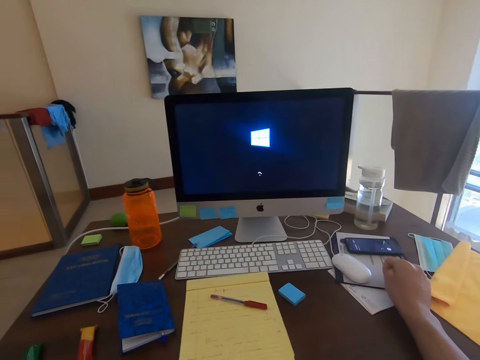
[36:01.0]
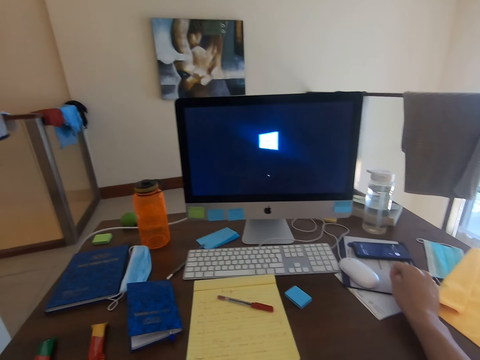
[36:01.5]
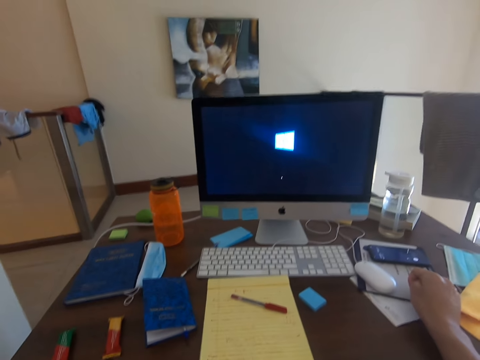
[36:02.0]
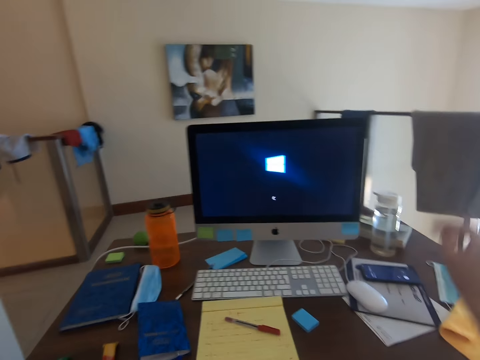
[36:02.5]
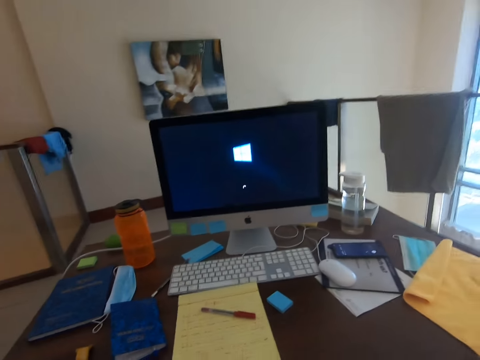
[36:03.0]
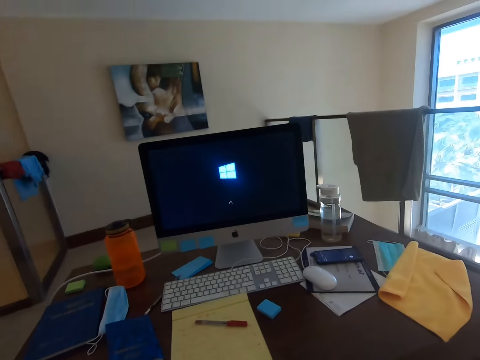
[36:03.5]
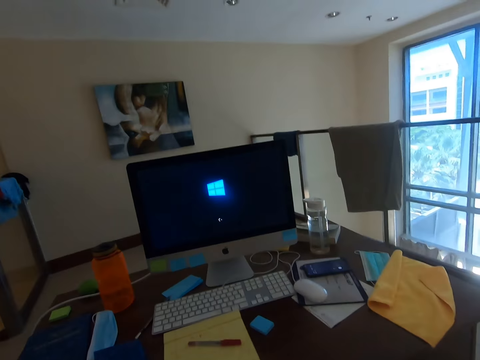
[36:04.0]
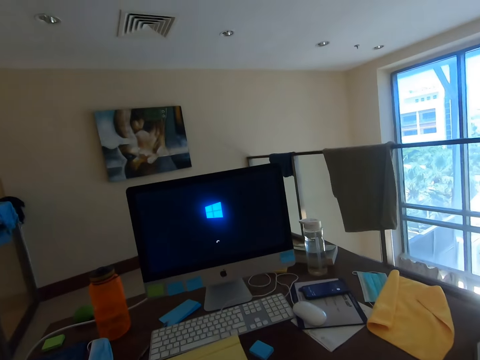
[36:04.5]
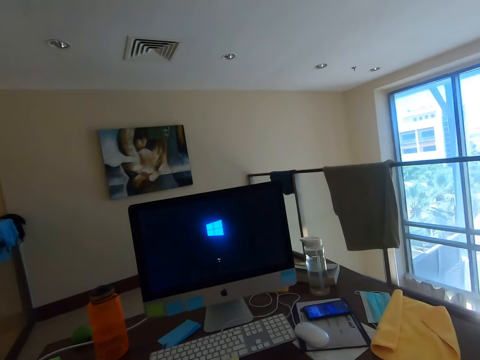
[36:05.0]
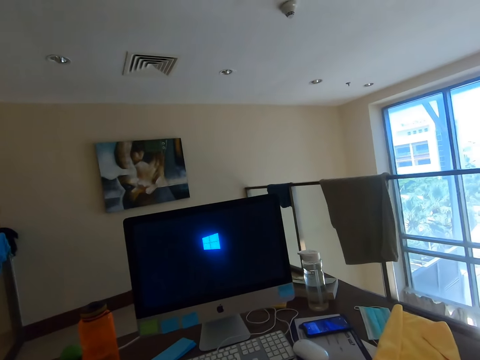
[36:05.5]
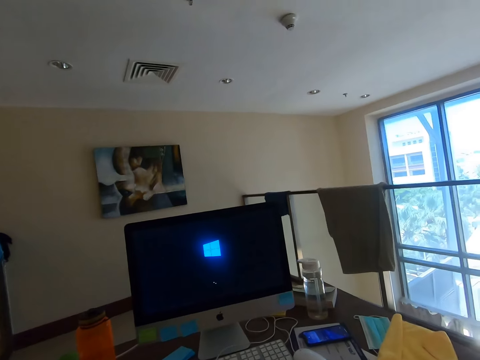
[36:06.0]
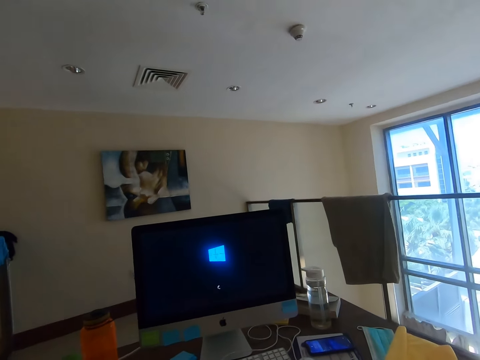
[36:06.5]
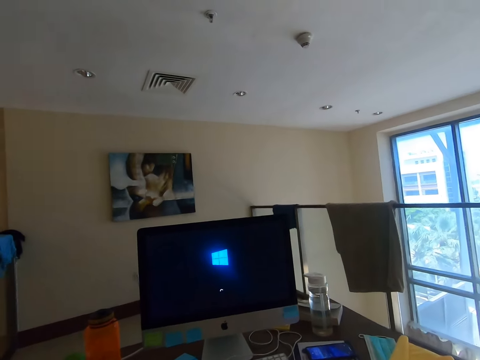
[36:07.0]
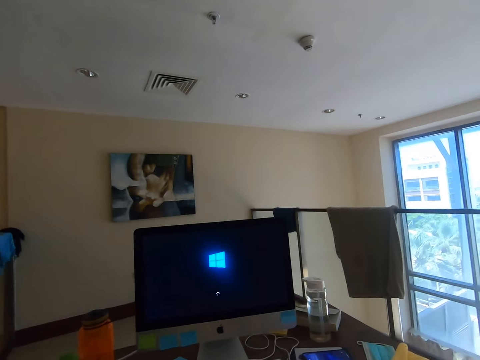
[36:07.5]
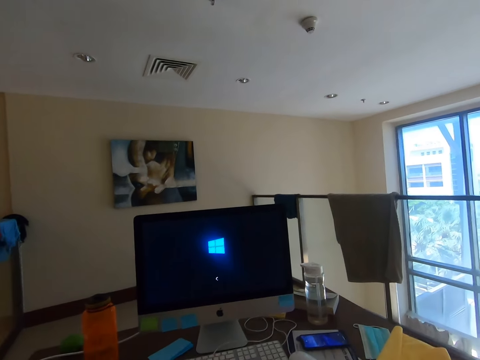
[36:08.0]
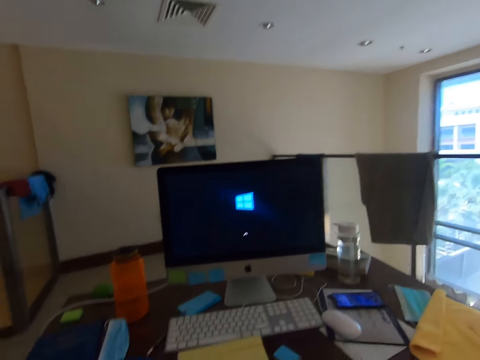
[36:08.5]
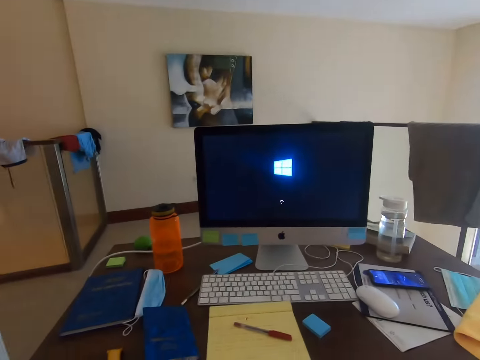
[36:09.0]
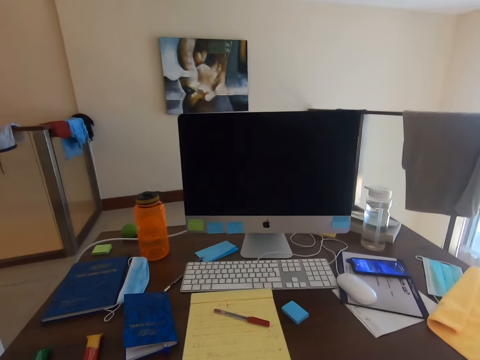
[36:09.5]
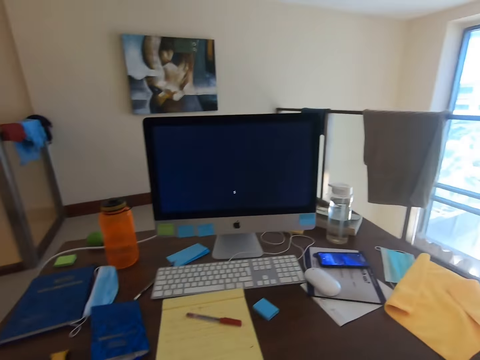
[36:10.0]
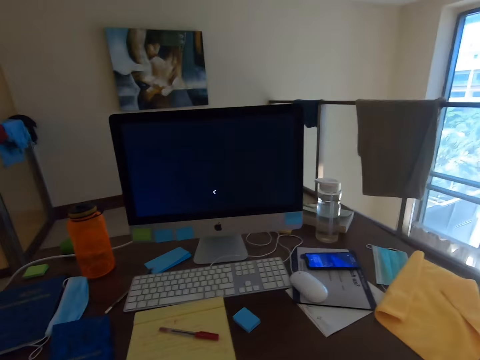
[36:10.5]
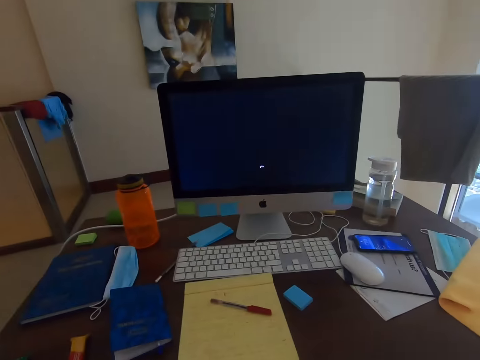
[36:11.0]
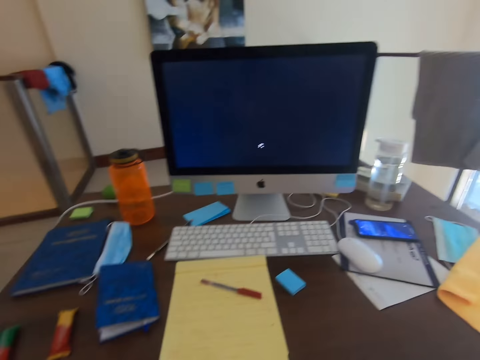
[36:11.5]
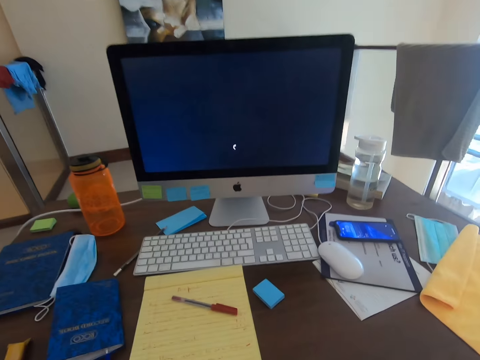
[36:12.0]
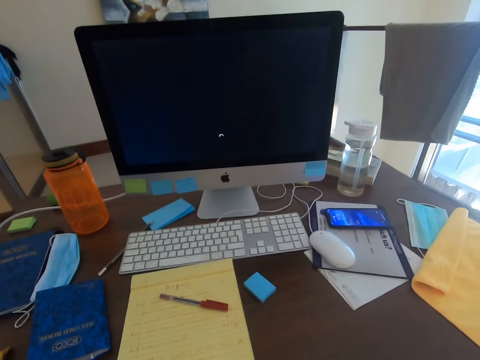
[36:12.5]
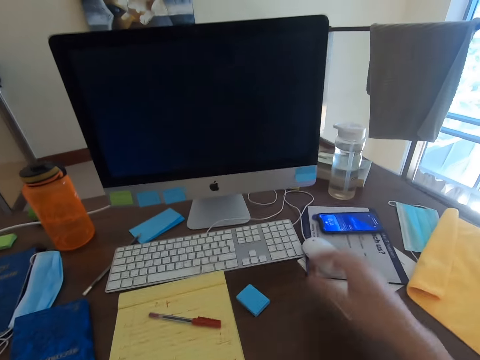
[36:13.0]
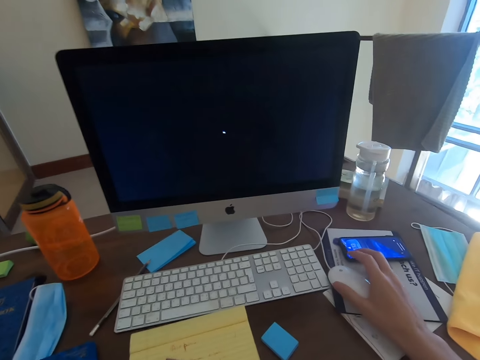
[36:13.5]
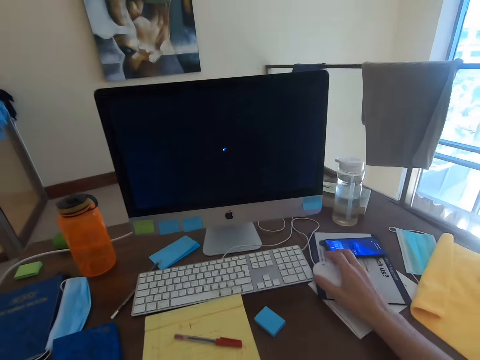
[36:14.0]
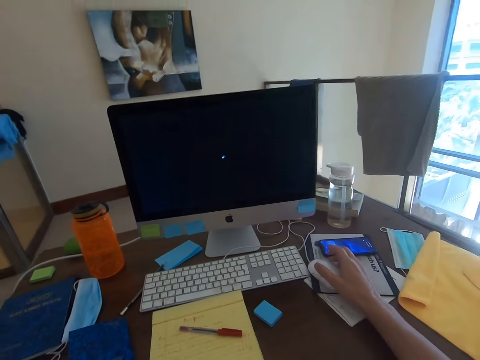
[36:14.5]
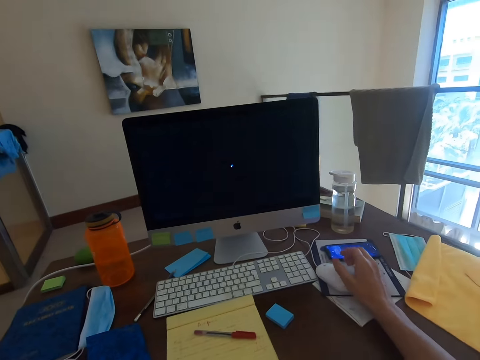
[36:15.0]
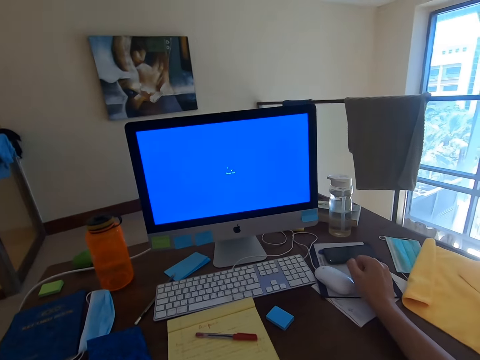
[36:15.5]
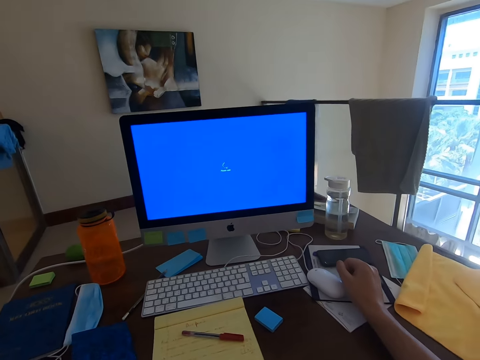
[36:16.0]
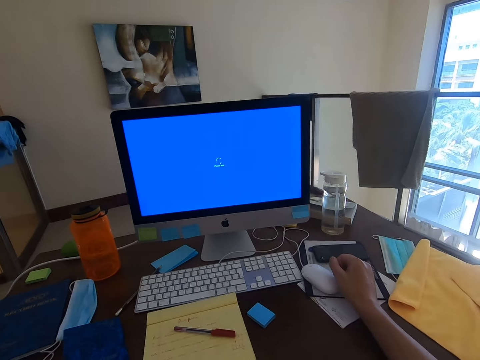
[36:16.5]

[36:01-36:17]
The camera wearer lifts his hand. He holds the mouse.

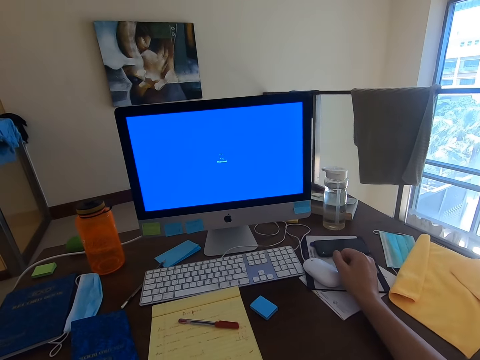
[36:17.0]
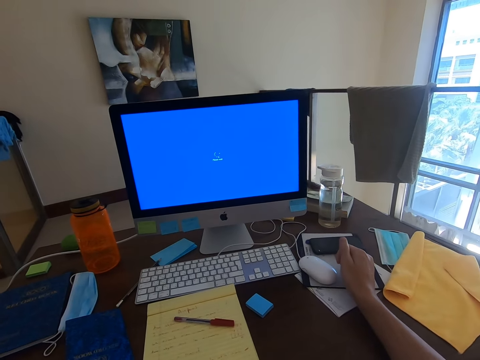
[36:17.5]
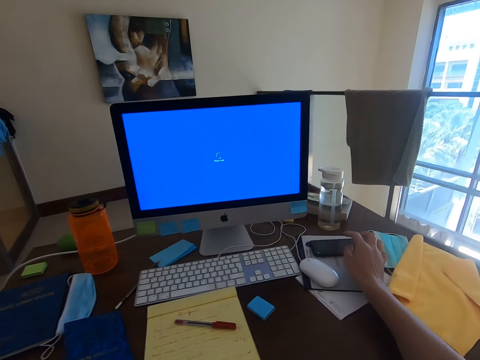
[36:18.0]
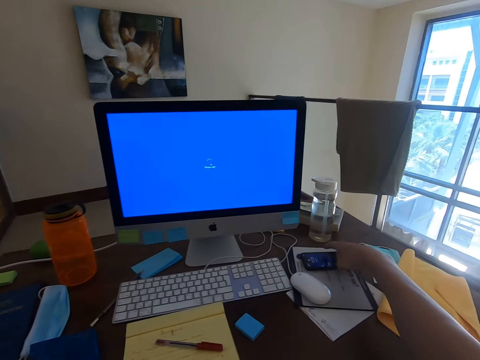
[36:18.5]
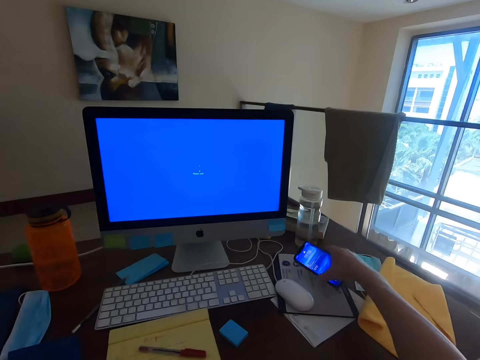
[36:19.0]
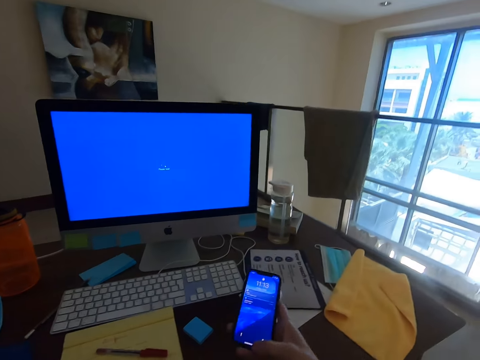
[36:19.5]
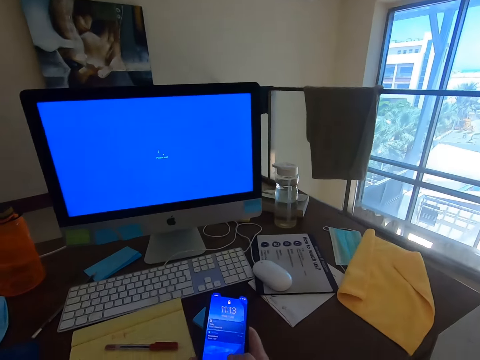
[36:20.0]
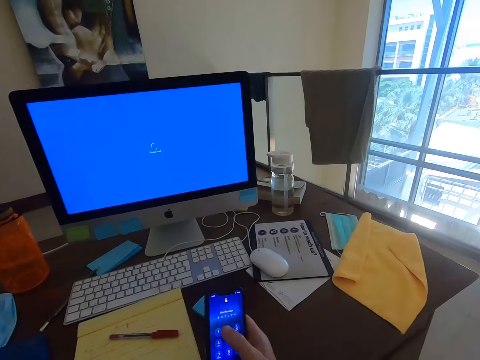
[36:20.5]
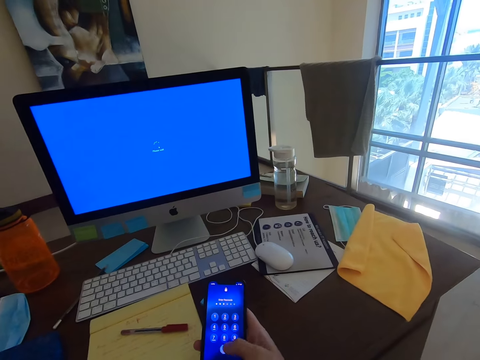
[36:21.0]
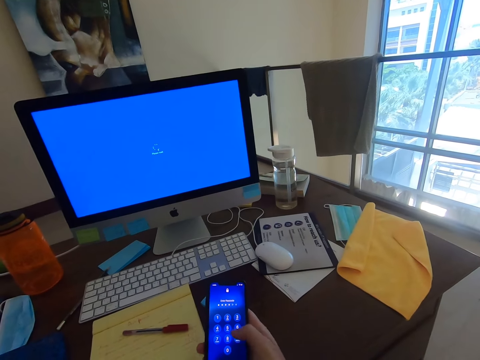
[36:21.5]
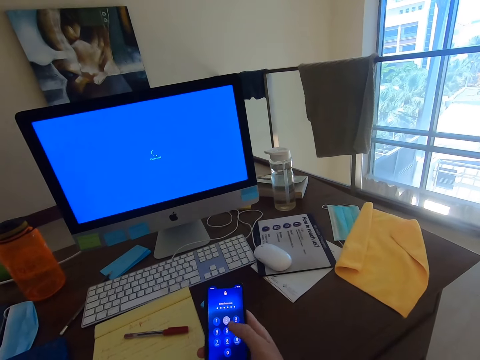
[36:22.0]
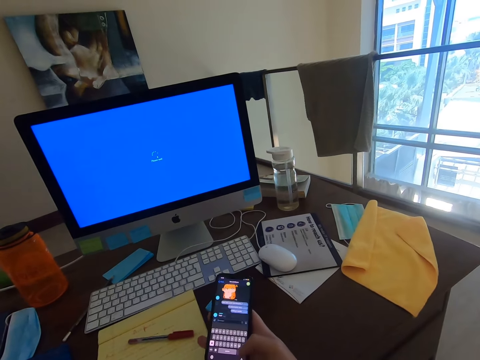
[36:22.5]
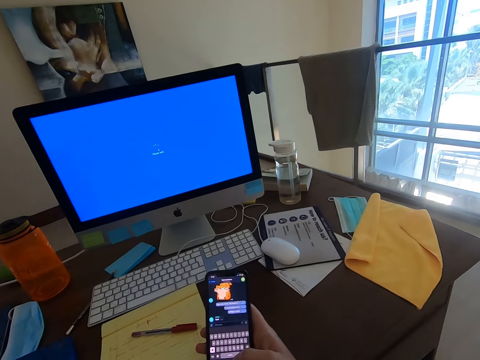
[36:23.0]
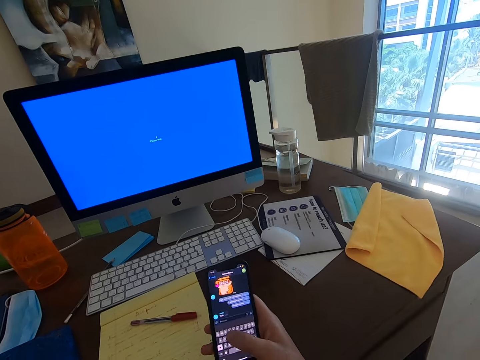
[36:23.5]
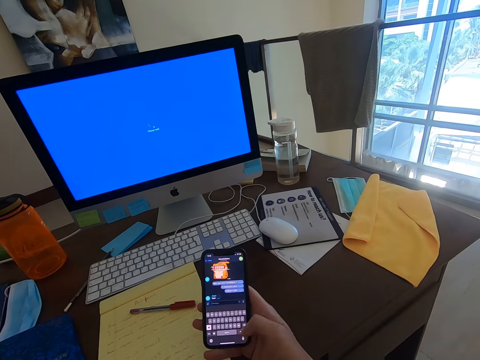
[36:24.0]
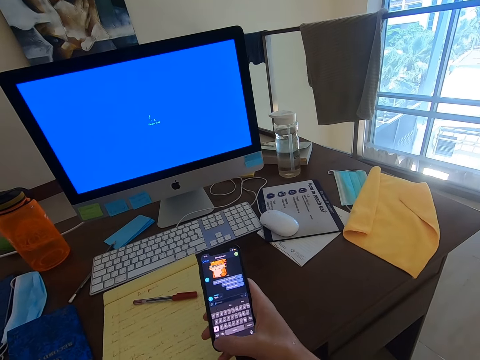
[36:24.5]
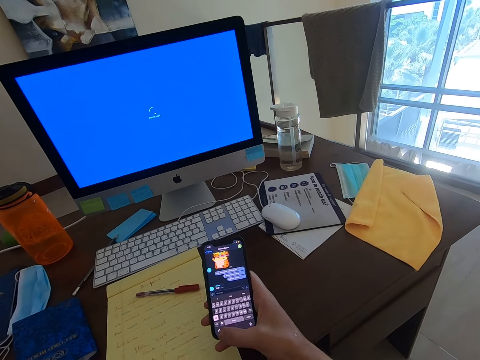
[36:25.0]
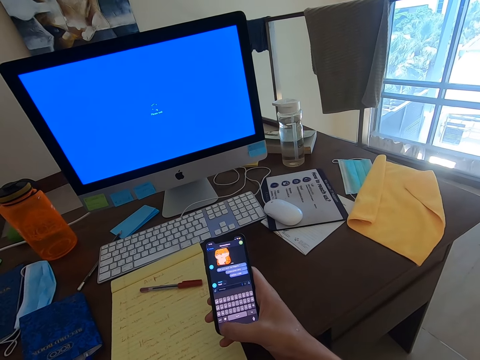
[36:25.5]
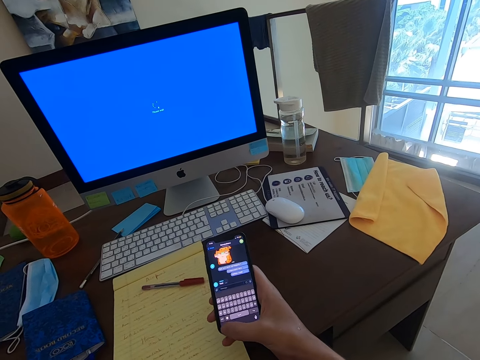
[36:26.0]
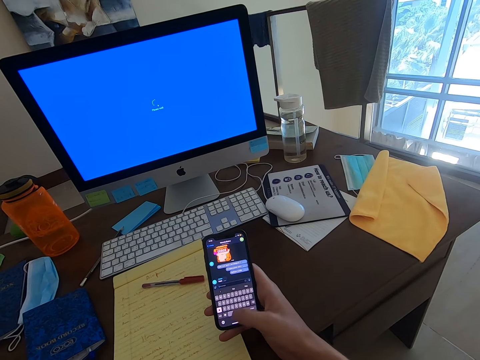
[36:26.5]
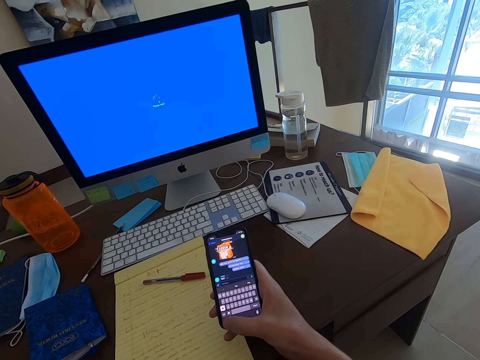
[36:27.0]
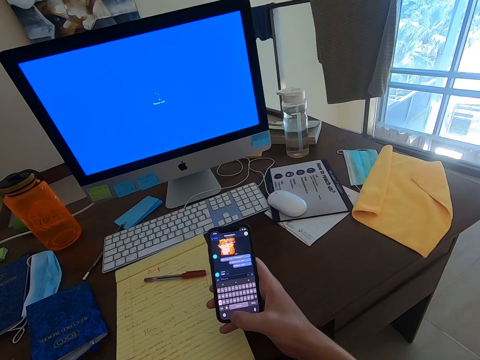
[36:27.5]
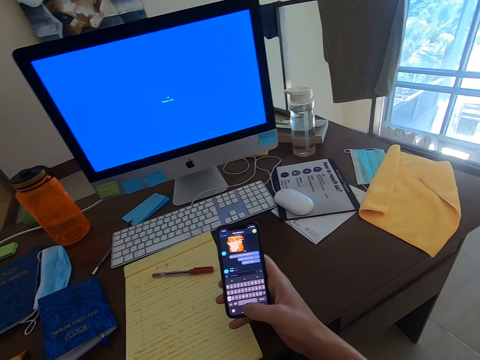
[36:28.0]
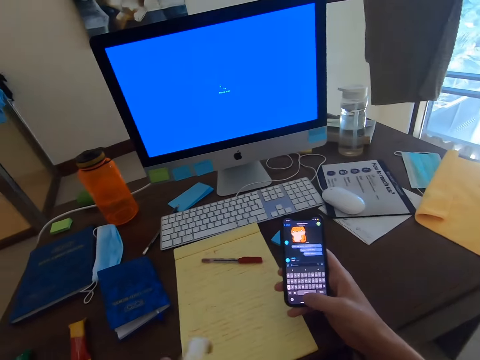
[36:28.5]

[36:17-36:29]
The camera wearer picks up the phone. He operates the phone. He moves his hand.
